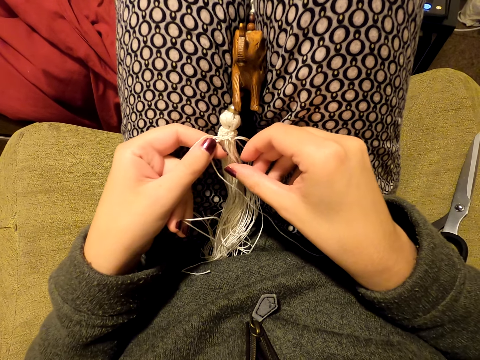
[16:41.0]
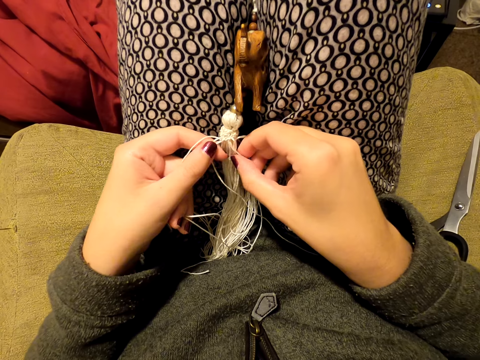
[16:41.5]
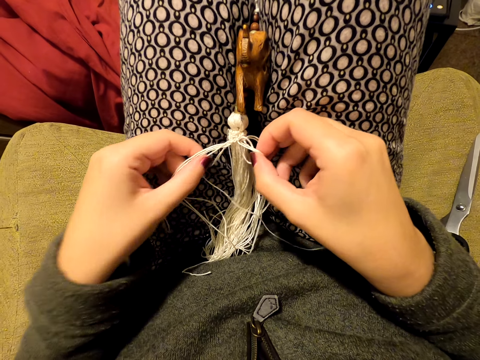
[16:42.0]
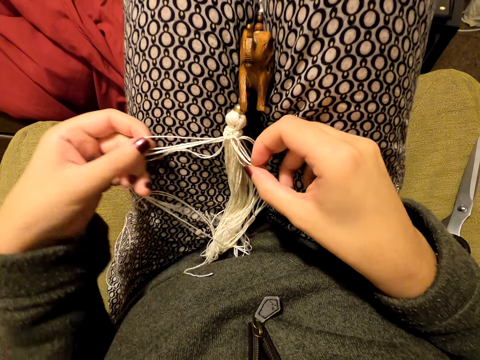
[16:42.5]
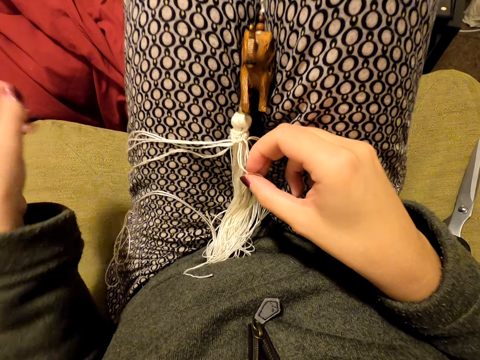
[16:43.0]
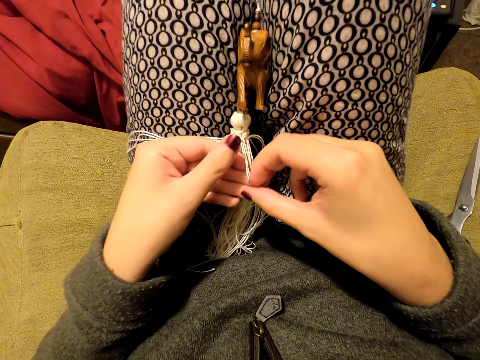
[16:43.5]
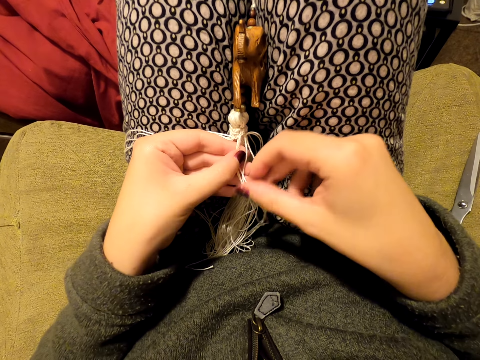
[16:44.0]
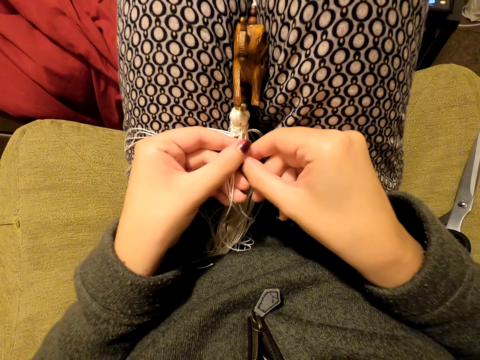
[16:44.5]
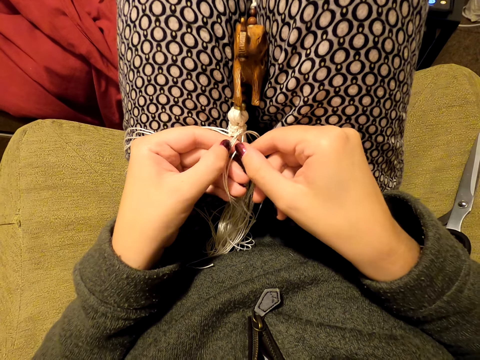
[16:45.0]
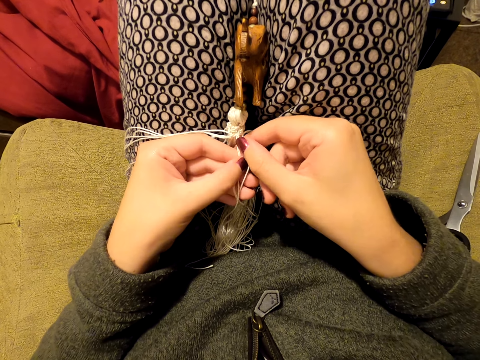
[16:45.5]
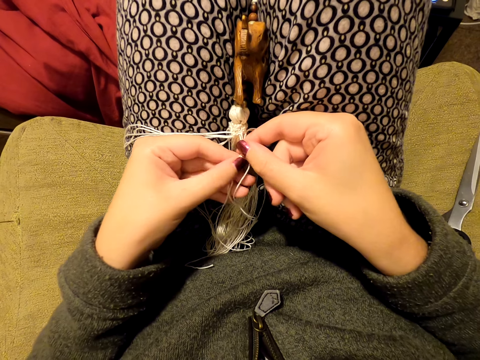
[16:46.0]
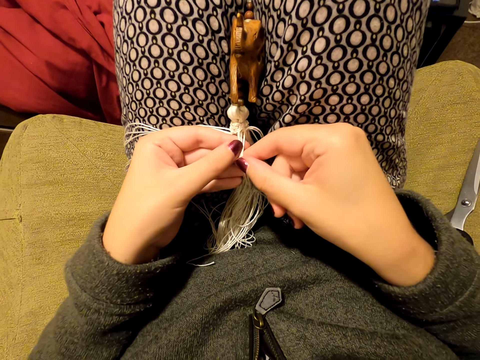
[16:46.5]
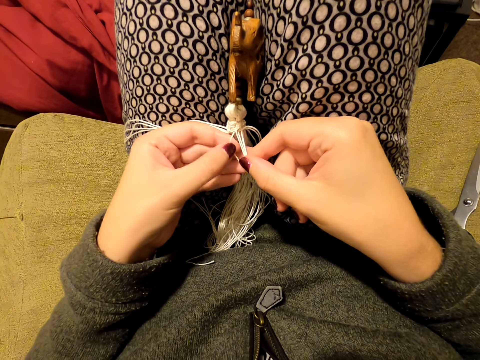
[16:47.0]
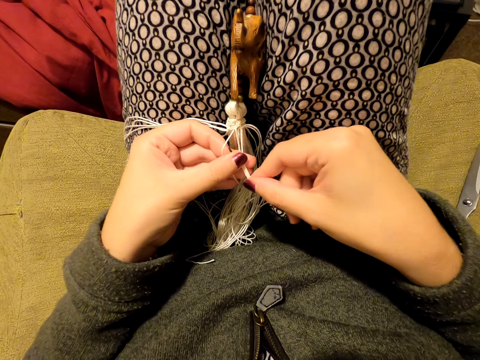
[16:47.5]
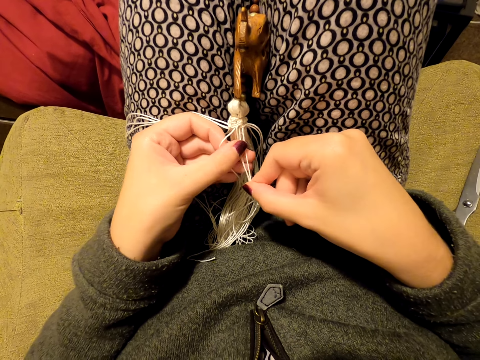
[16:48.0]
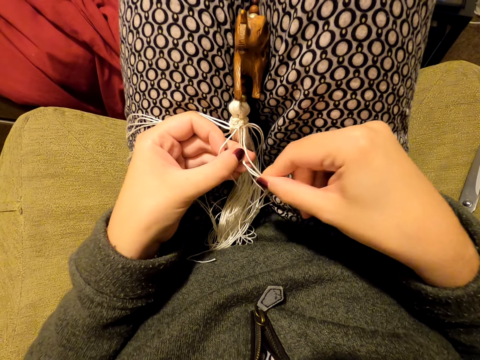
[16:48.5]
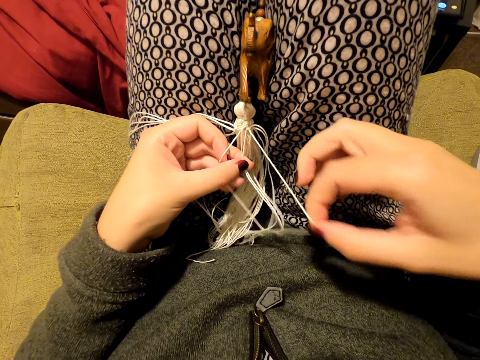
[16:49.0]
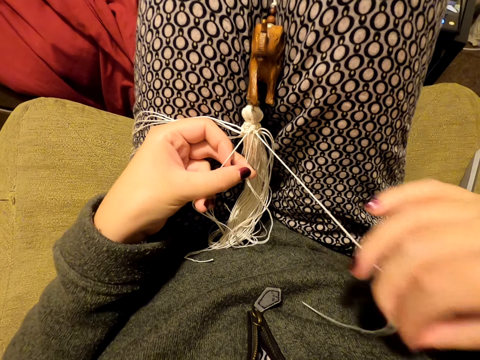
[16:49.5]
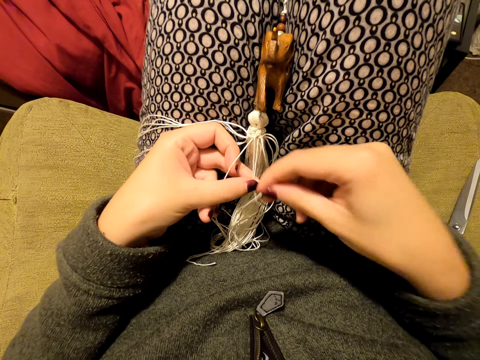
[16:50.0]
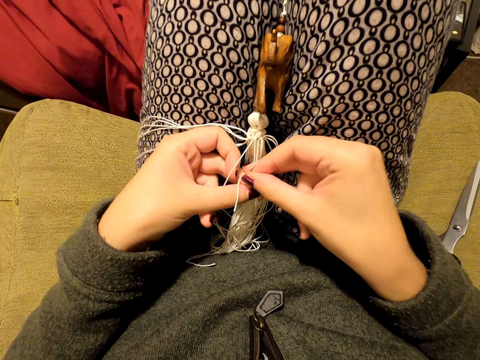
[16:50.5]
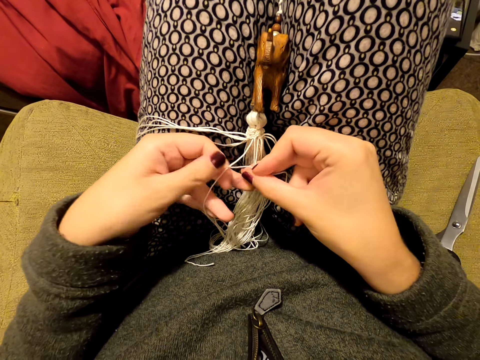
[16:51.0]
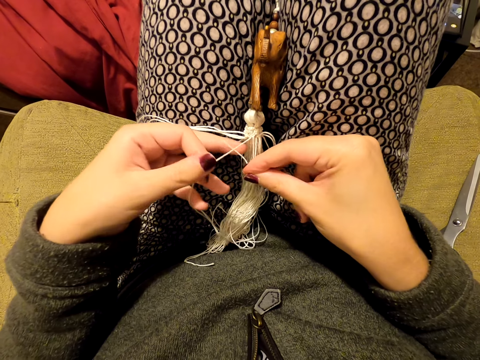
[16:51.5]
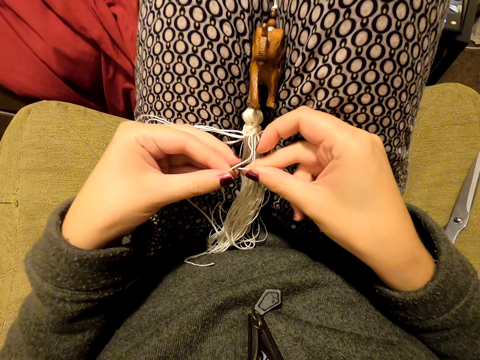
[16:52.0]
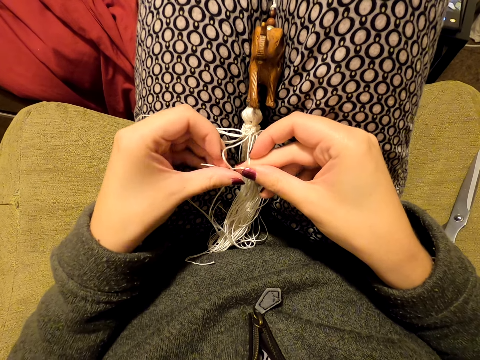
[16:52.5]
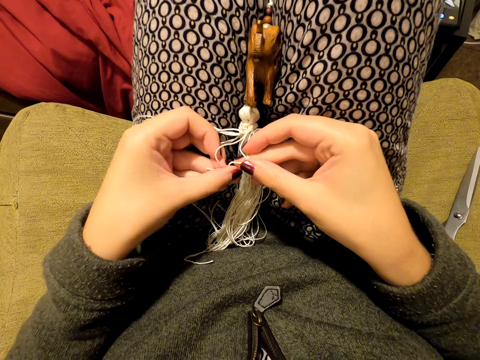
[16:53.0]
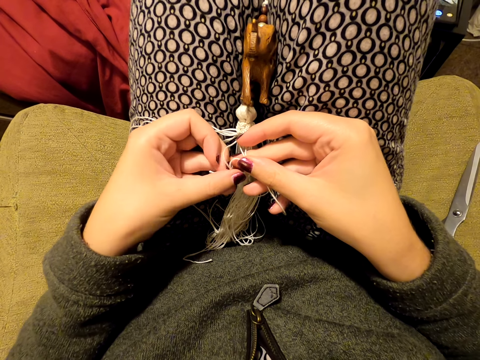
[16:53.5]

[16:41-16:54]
The camera wearer picks up the thread. She pulls the threads, puts the thread on her leg. She switches the threads to the other hand. She separates the threads. She pulls the thread. She knits a tassel decoration with both hands.

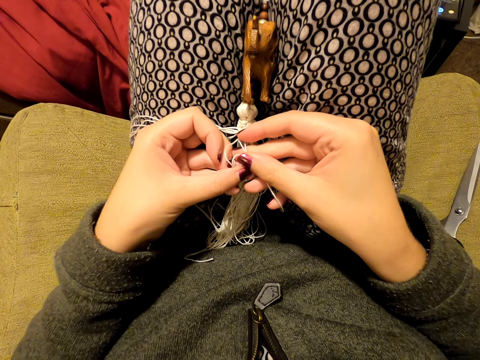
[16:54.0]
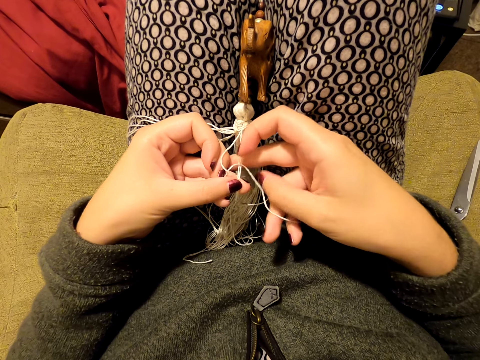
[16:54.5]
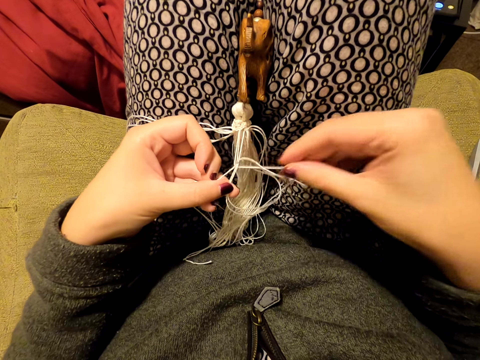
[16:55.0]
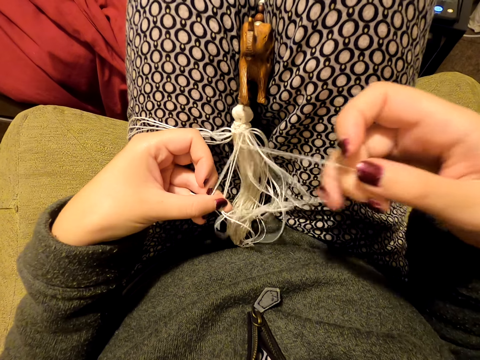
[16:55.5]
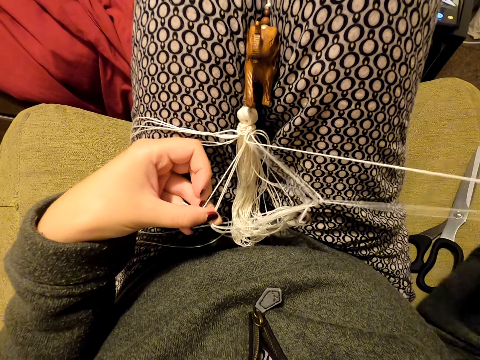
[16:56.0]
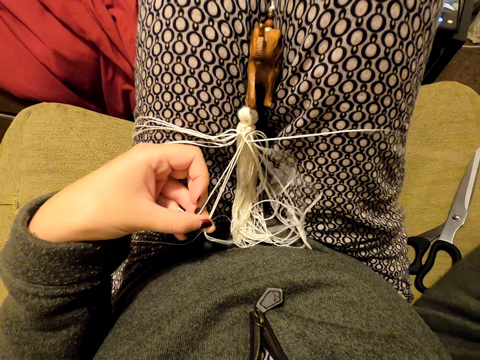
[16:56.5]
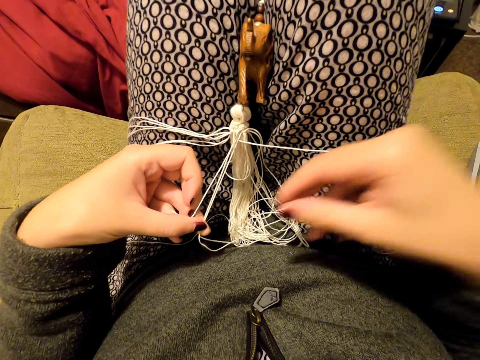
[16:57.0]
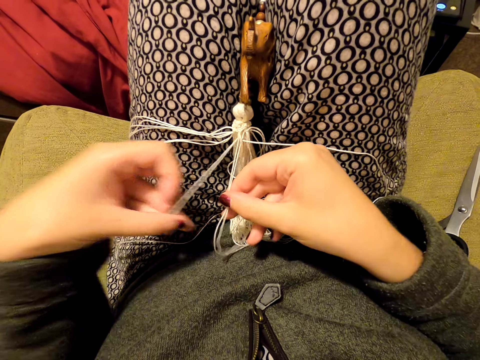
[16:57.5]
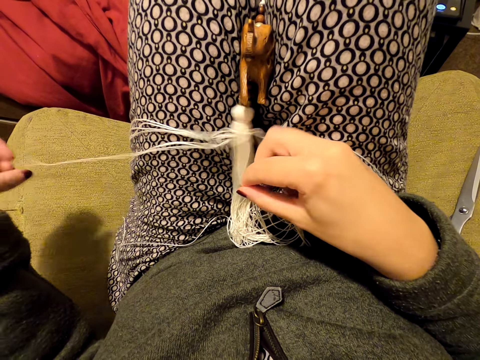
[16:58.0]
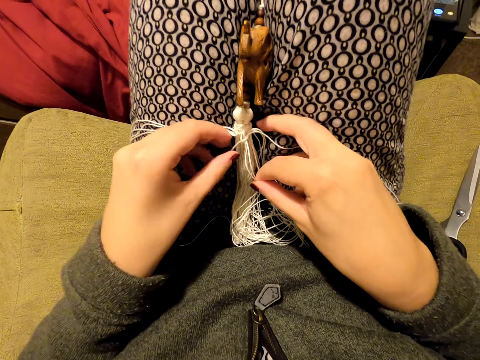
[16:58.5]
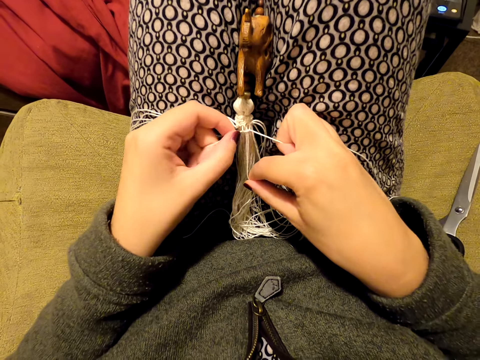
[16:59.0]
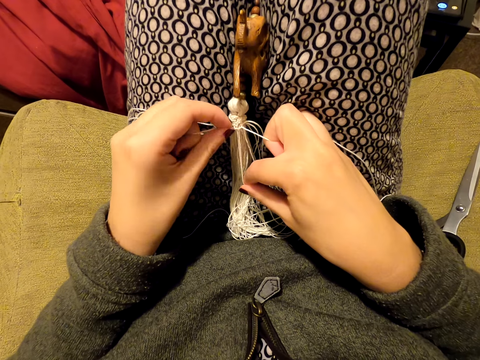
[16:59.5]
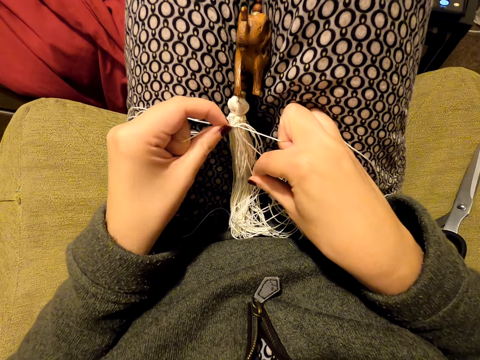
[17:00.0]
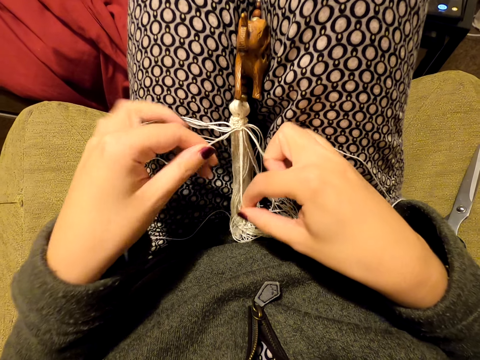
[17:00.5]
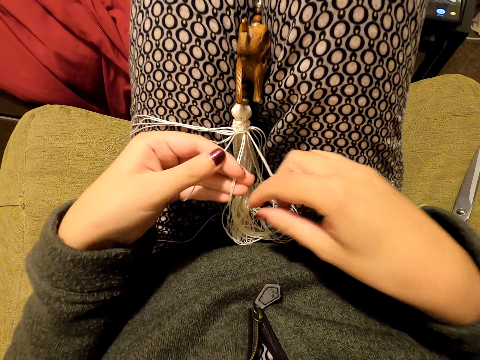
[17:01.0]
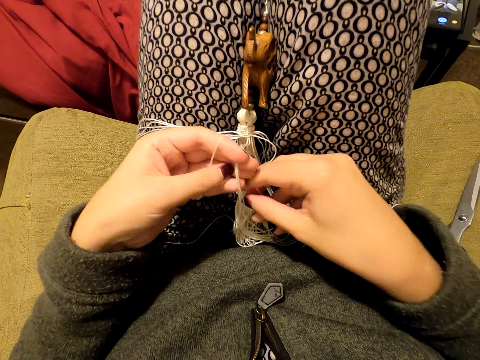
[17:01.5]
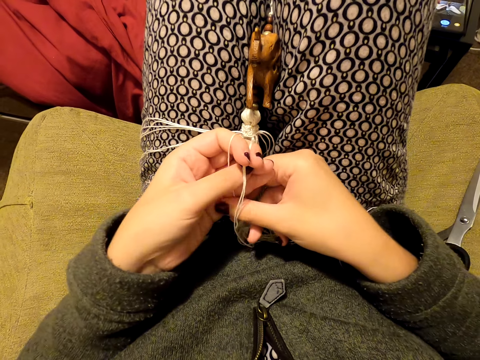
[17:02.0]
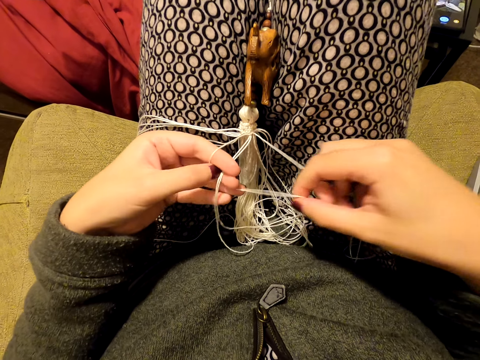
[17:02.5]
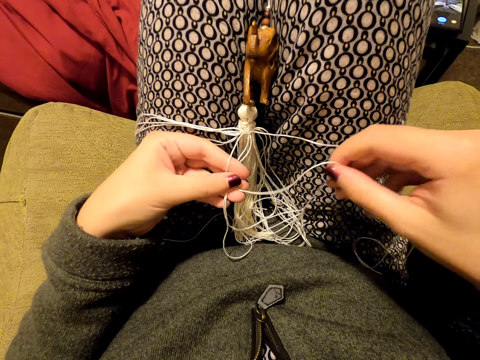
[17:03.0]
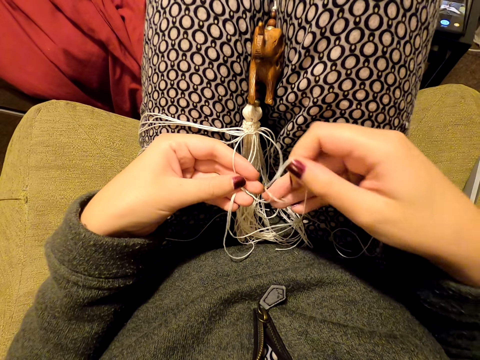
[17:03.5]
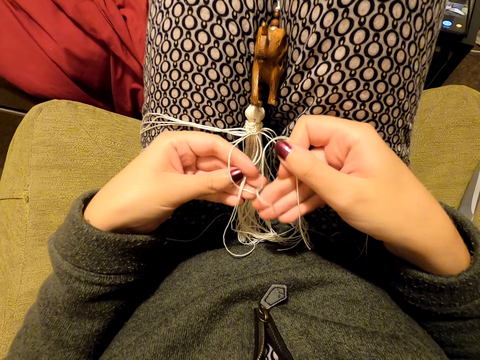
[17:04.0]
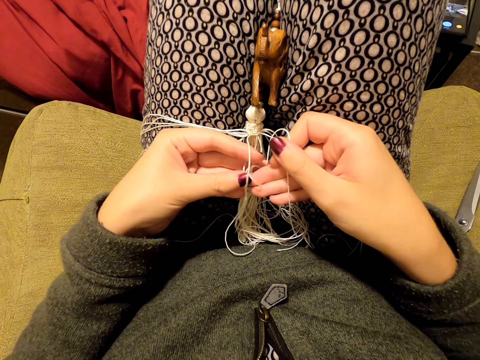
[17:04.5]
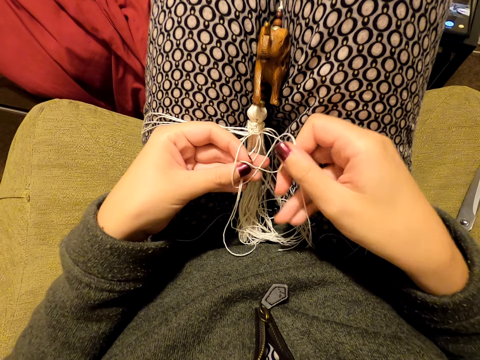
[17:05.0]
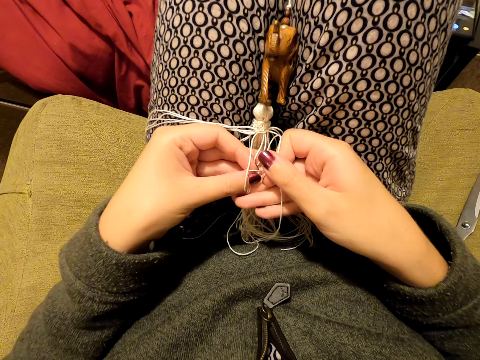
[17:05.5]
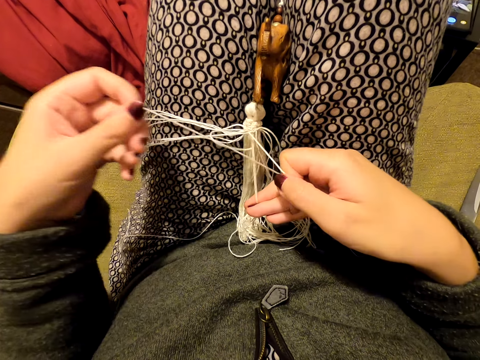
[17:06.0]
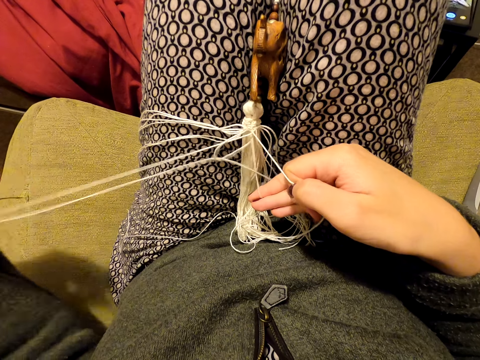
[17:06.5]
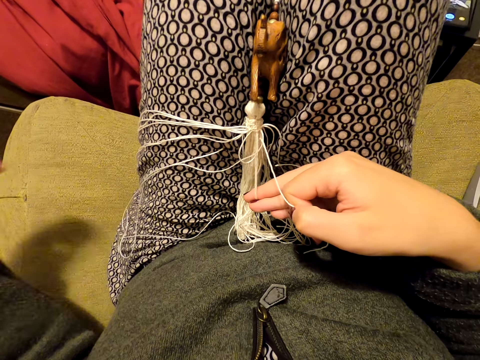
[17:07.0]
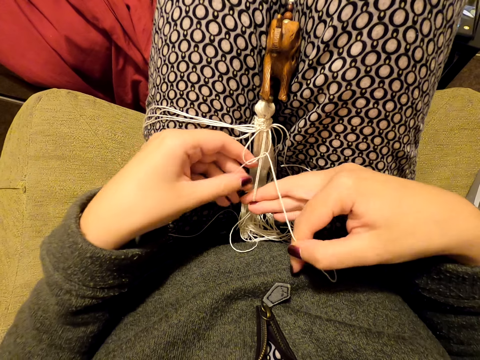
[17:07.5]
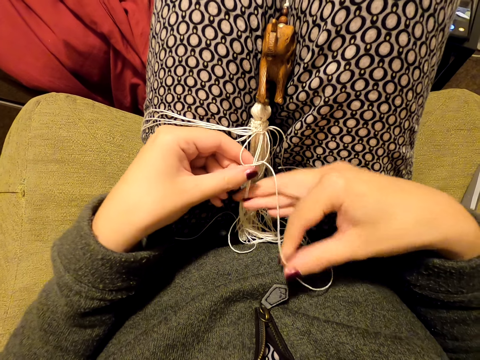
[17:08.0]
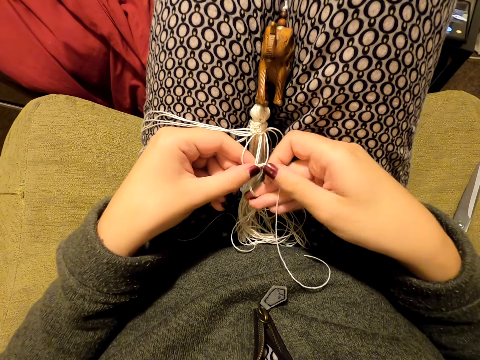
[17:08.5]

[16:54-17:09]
The camera wearer pulls the thread. She puts the thread on her leg. She picks up the thread. She pulls the thread, puts the thread on her leg. She picks up the threads. She tightens the knot. She stretches the thread. She knits a tassel decoration with both hands. She pulls the thread. She picks up the thread.
